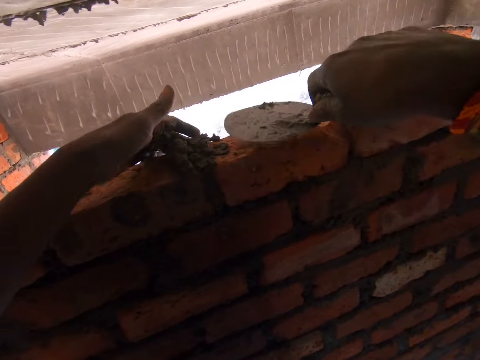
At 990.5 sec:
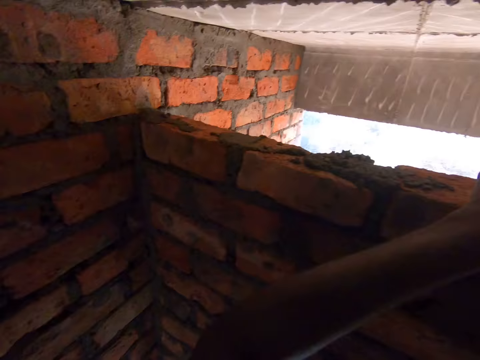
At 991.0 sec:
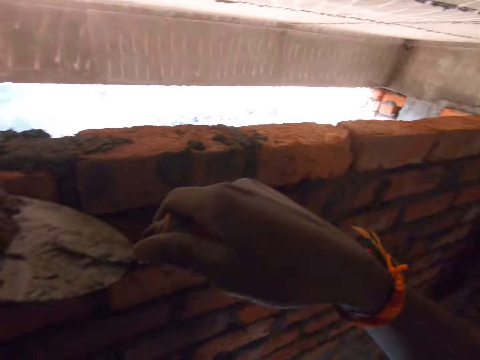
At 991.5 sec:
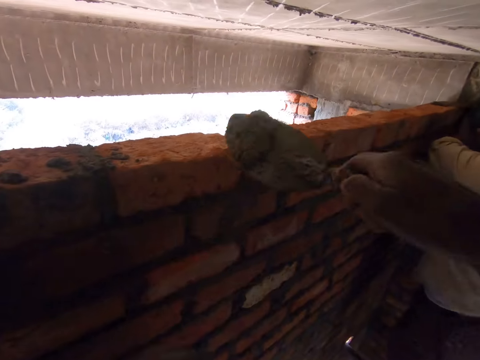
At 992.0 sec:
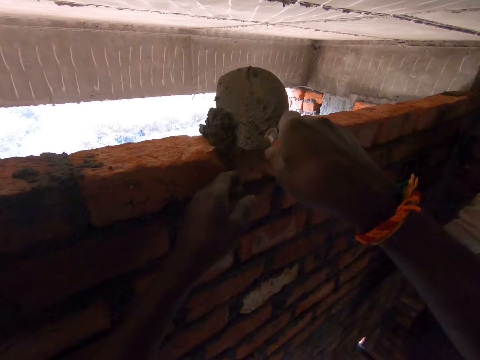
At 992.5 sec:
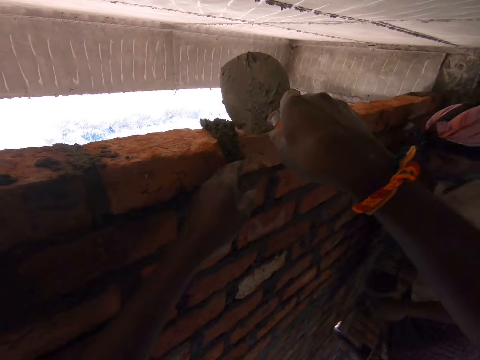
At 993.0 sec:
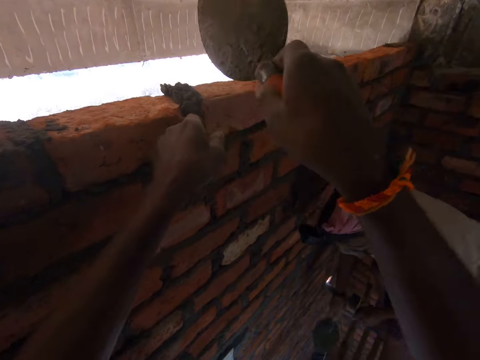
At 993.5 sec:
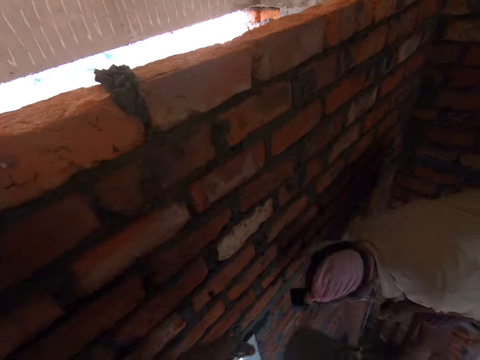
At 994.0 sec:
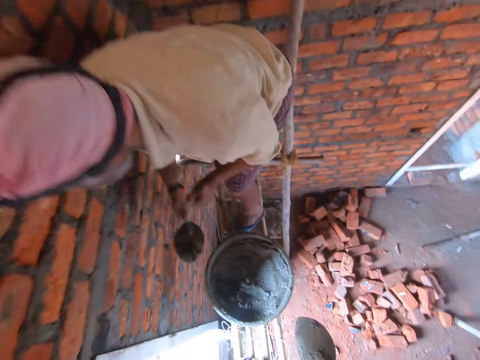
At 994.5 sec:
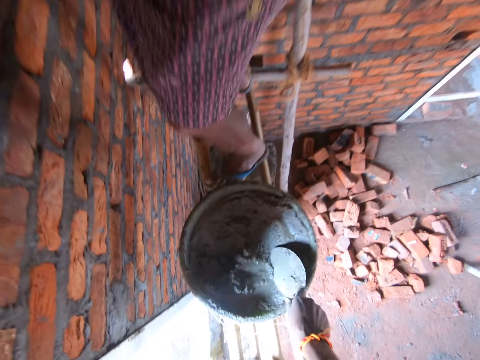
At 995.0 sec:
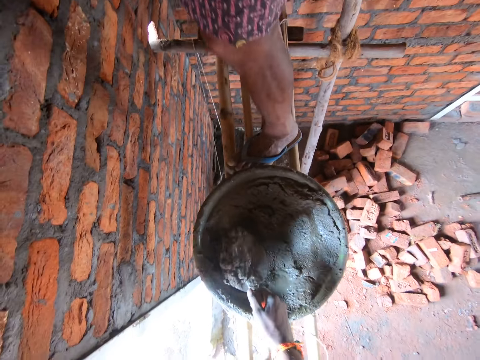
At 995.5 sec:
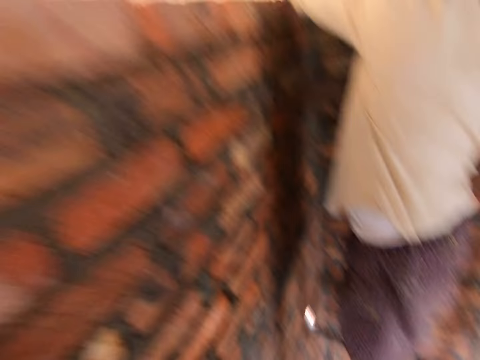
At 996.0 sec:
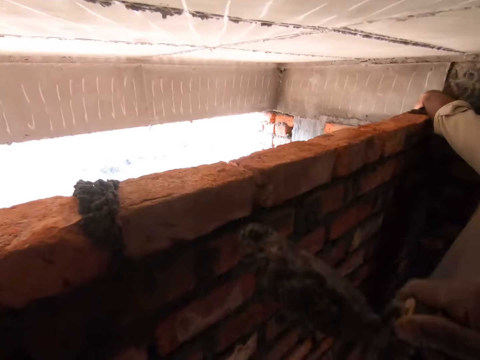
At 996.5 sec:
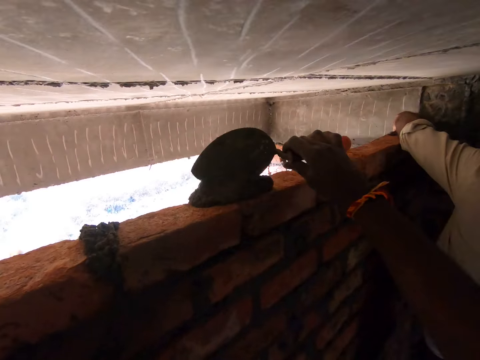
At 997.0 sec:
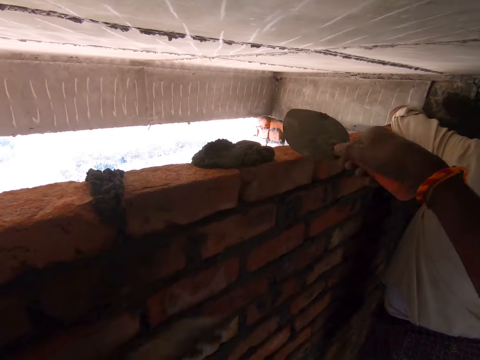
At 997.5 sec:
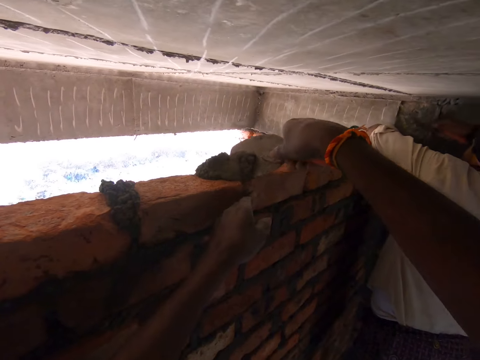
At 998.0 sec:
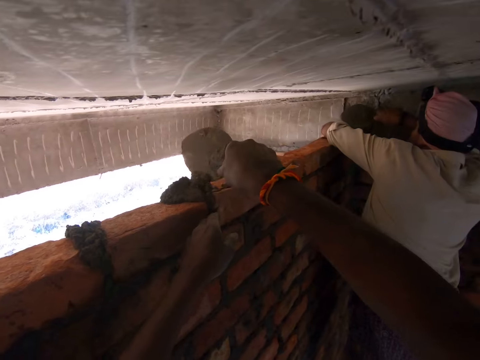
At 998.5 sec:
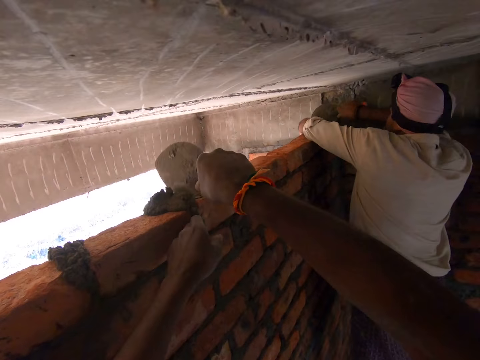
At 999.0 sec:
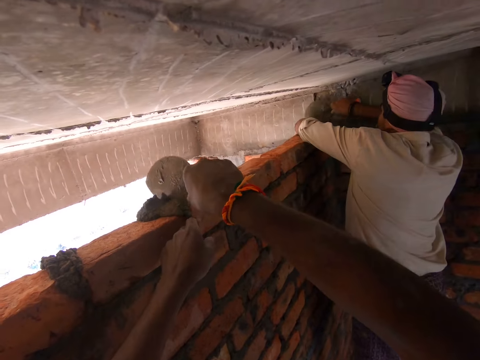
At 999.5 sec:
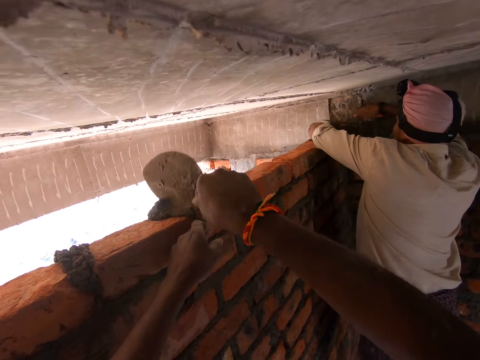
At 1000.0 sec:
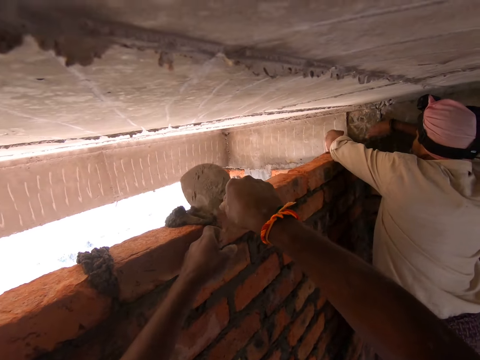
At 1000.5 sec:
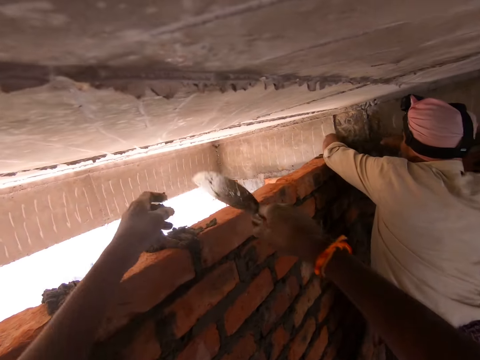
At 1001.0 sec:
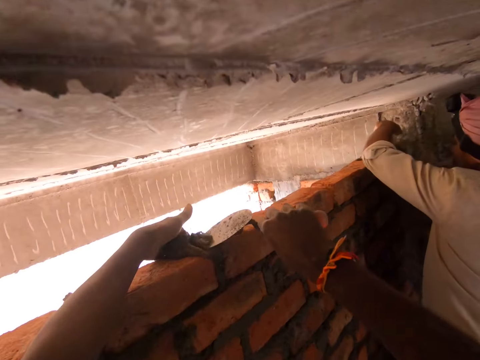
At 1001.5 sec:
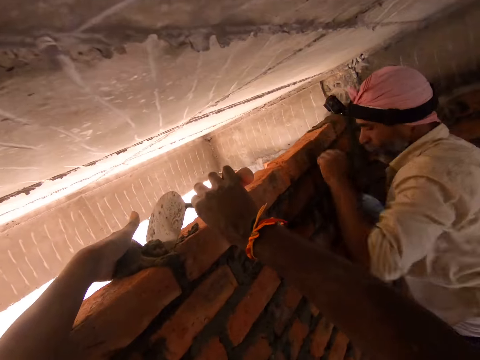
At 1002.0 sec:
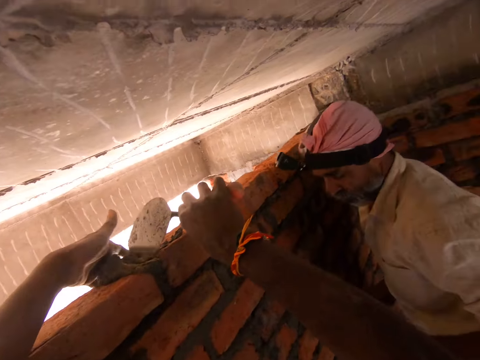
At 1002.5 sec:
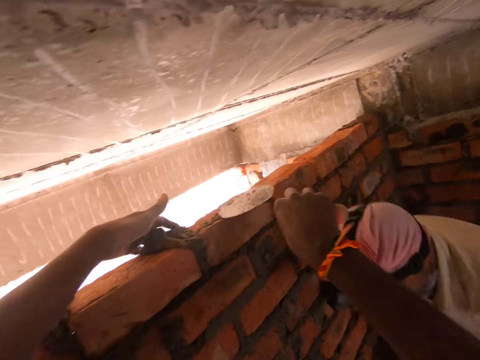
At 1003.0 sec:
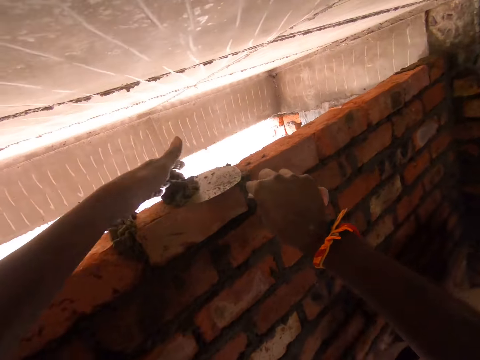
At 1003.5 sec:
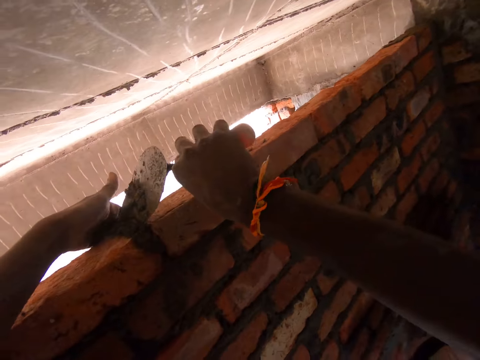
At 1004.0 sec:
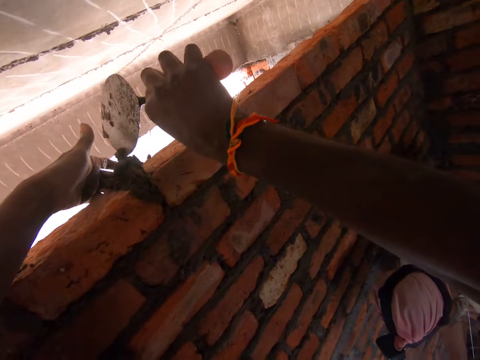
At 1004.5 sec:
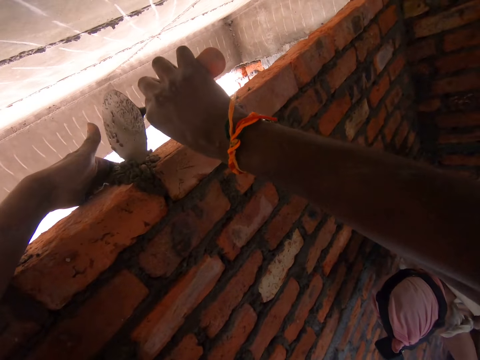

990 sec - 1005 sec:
The camera wearer fetches the excess cement or mortar with the trowel and his left hand. A man spreads cement with the trowel. The camera wearer inserts cement between the hole in the brick with the trowel. The man bends towards the basin and stands up. The camera wearer bends towards the basin. He fetches cement with the trowel. He stands up. He places cement on the brick. He pours mortar on the bricks. He fetches cement with the trowel. He inserts cement between the hole in the brick with the trowel. The man spreads cement with the trowel. The camera wearer spreads the mortar between the bricks. He fetches the excess cement with the trowel and his left hand. He inserts cement between the hole in the brick with the trowel. The man bends towards the basin. The camera wearer fetches the excess cement with the trowel and his left hand. He inserts cement between the hole in the brick with the trowel.

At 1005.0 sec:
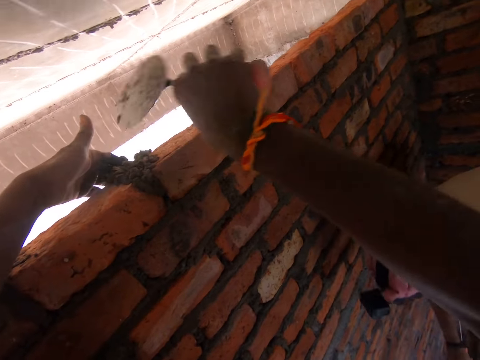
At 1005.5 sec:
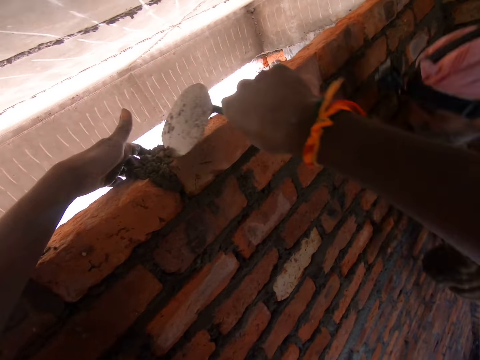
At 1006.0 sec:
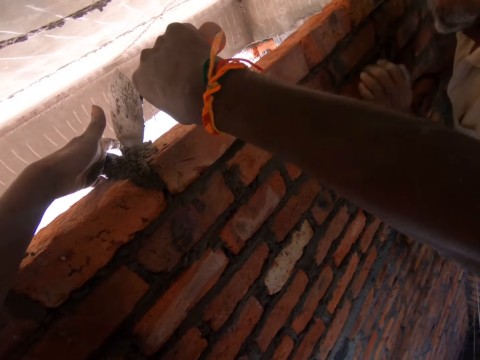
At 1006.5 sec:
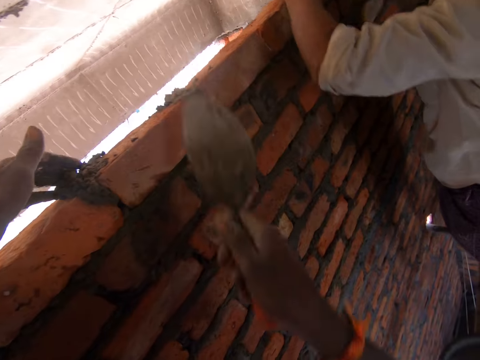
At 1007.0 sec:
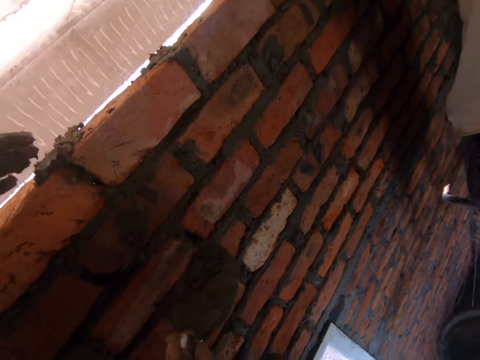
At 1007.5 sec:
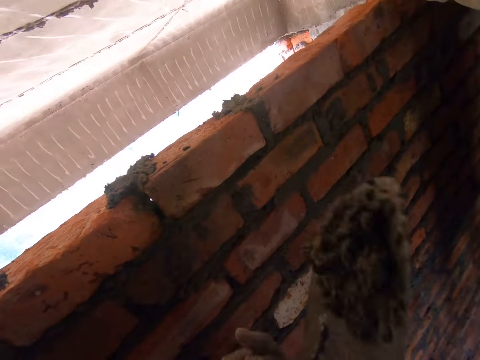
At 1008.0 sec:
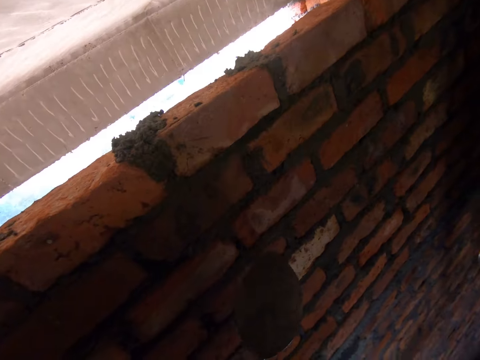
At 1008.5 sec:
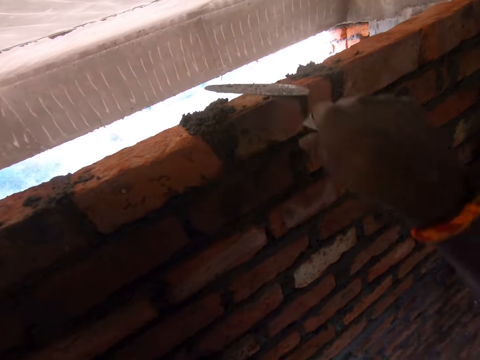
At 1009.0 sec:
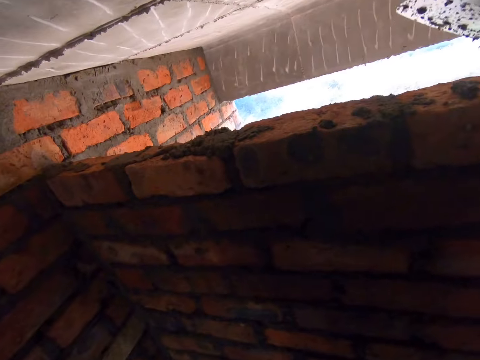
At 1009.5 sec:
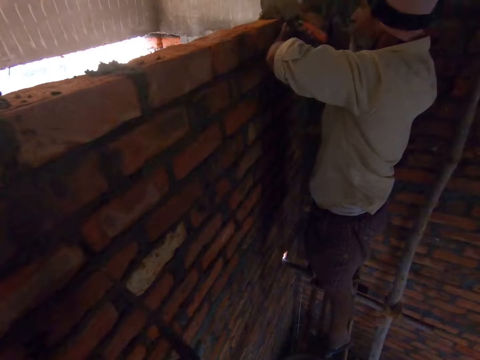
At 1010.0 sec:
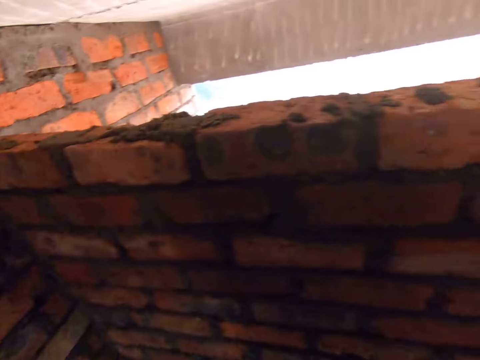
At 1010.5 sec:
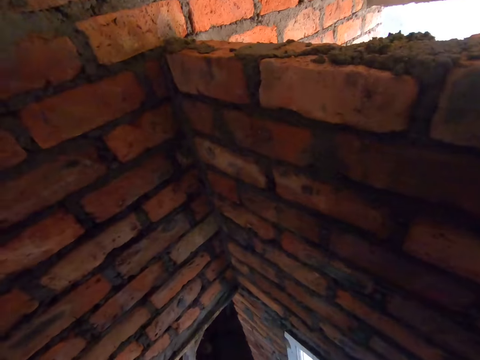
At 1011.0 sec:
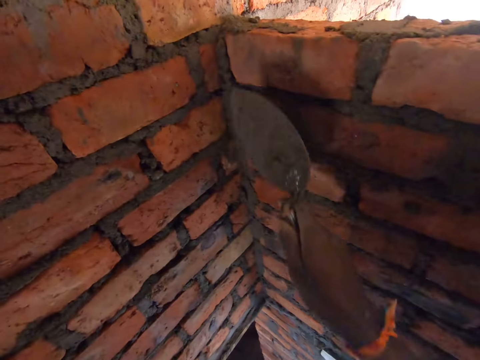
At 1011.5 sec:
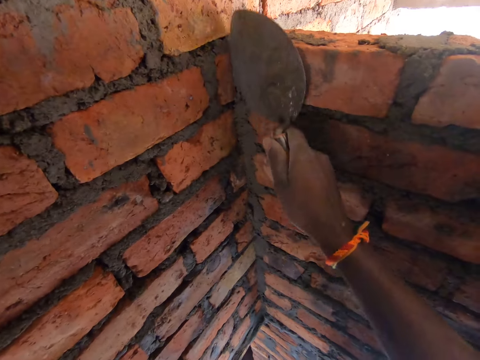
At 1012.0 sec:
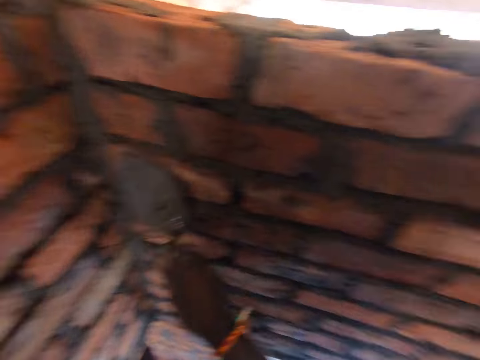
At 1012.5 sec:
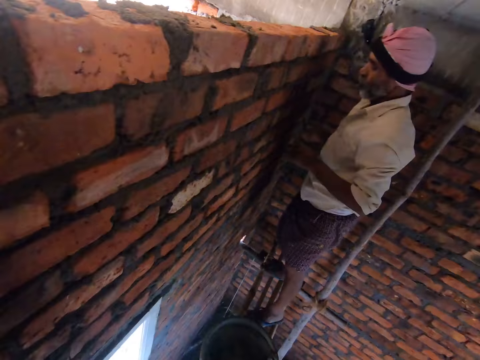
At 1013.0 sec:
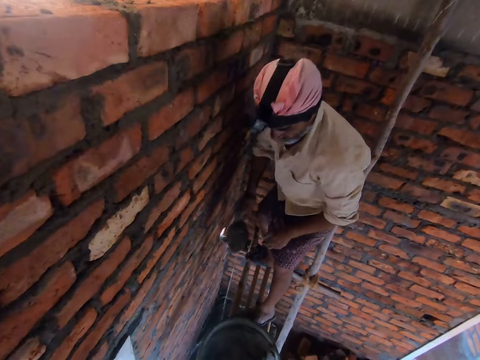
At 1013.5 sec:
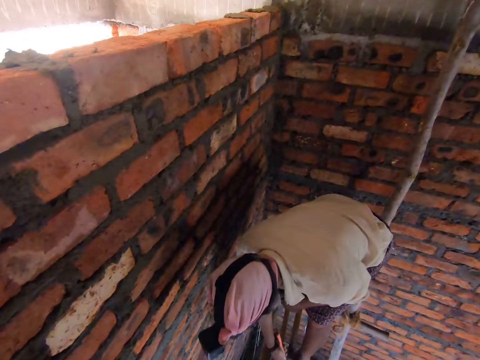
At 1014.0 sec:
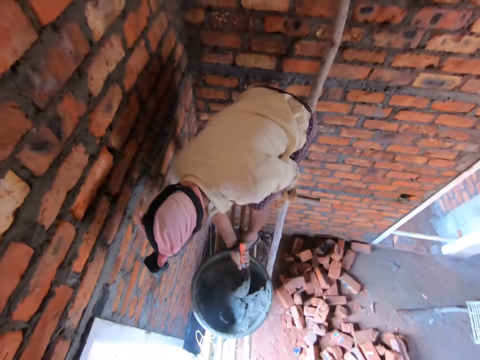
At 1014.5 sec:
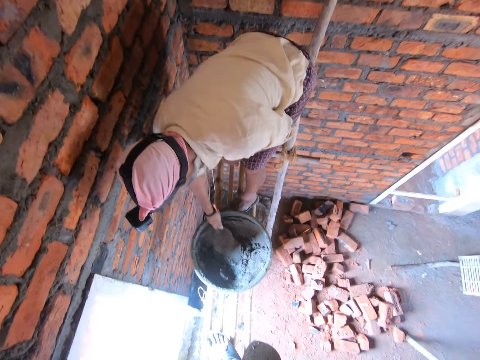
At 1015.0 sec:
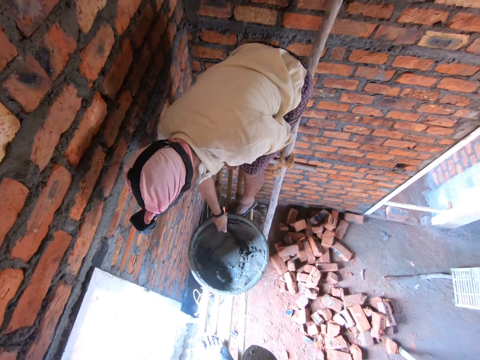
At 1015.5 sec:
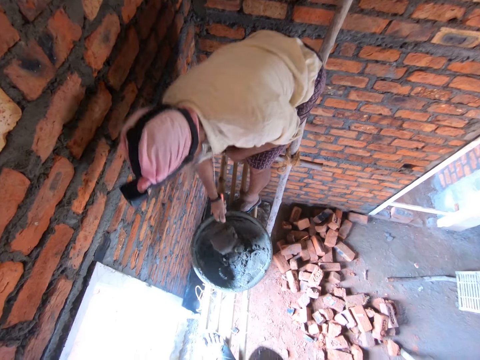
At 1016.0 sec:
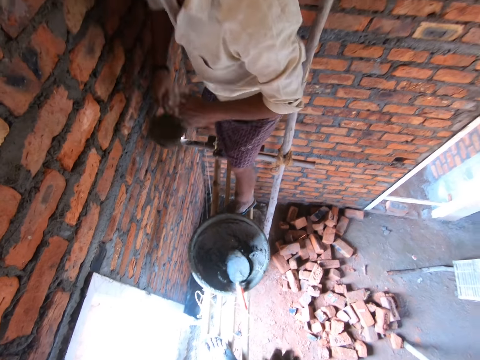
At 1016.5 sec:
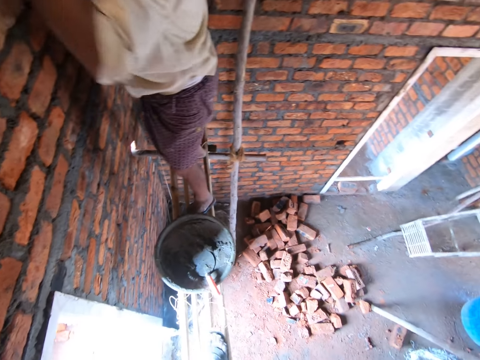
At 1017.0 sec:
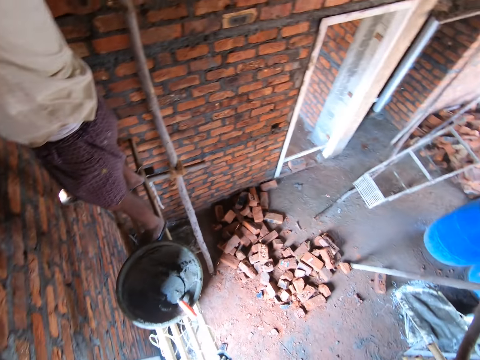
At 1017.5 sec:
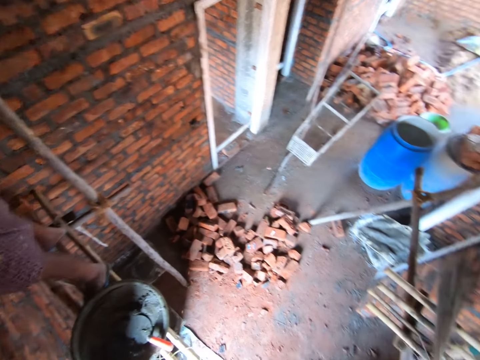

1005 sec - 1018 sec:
A man stands up. The camera wearer inserts cement between the hole in the brick with the trowel. He fetches cement with the trowel. He throws the cement on the wall. He spreads cement on the bricks with the trowel. He looks around. The man spreads cement with the trowel. The camera wearer spreads cement with the trowel. The man bends towards the basin or mortar tray, mixes cement with the trowel, and fetches cement with the trowel. The camera wearer looks at the man. The man stands up. The camera wearer throws cement in the basin. He throws the trowel in the mortar tray. He adjusts his position.
